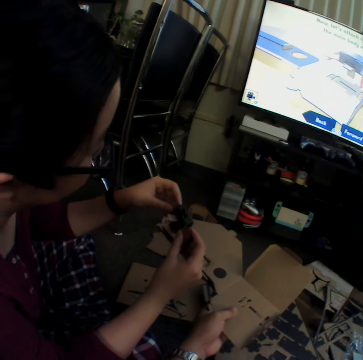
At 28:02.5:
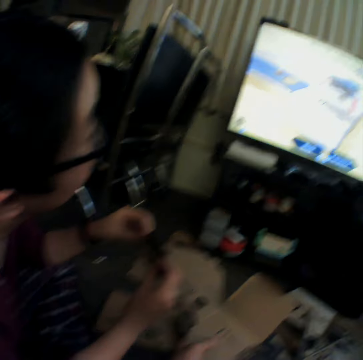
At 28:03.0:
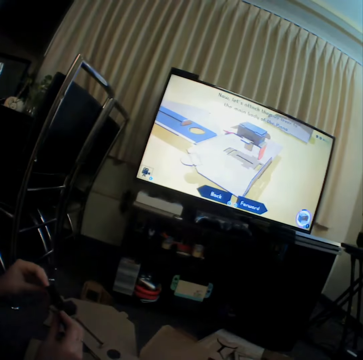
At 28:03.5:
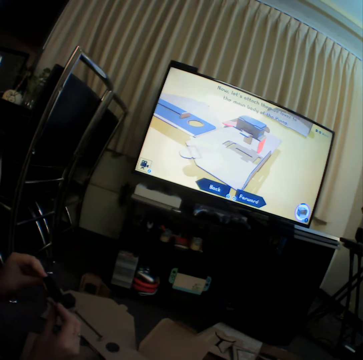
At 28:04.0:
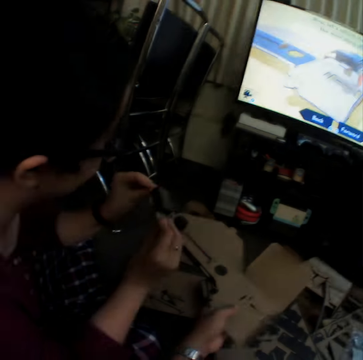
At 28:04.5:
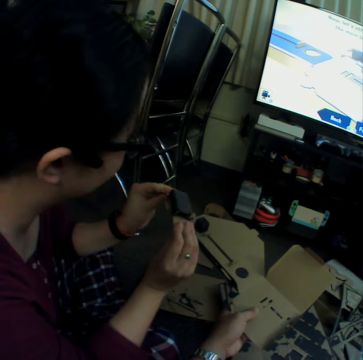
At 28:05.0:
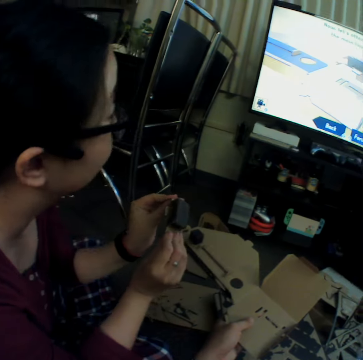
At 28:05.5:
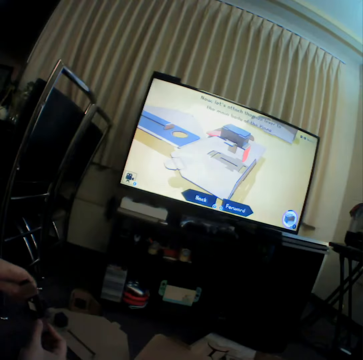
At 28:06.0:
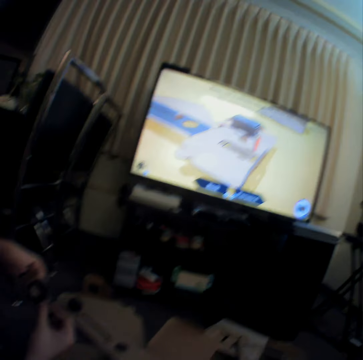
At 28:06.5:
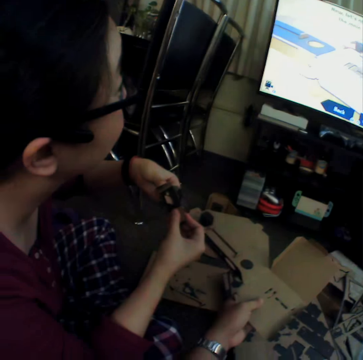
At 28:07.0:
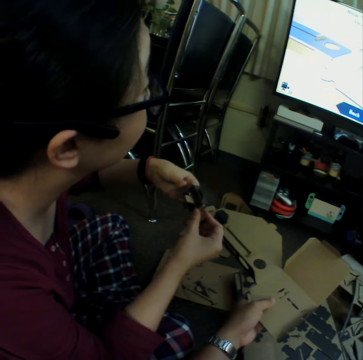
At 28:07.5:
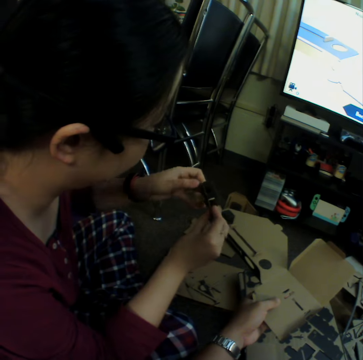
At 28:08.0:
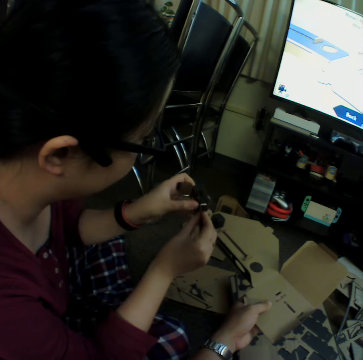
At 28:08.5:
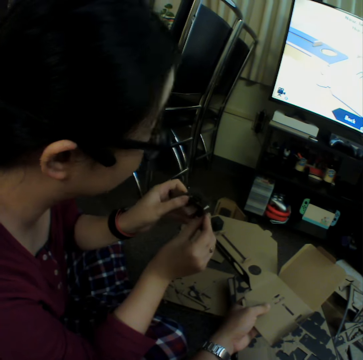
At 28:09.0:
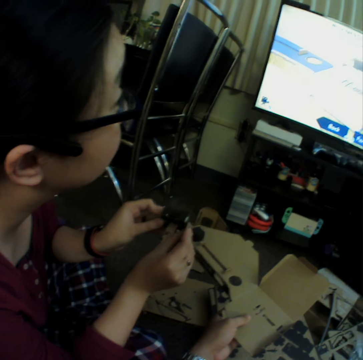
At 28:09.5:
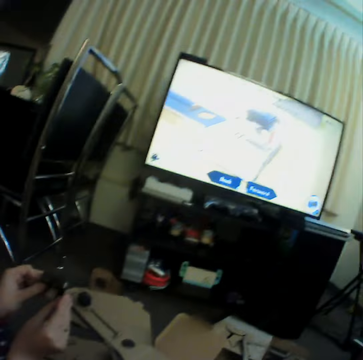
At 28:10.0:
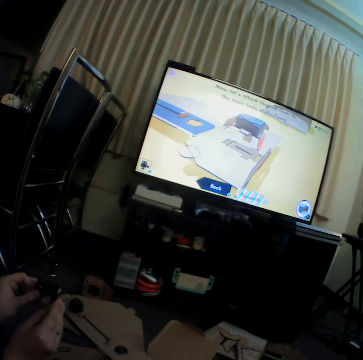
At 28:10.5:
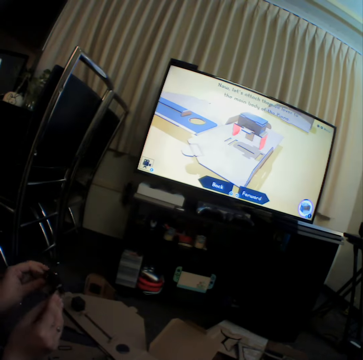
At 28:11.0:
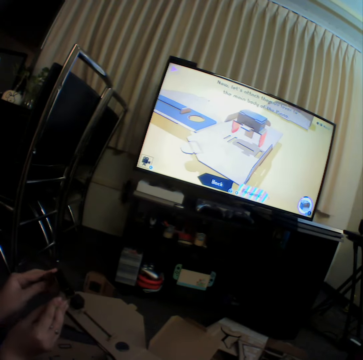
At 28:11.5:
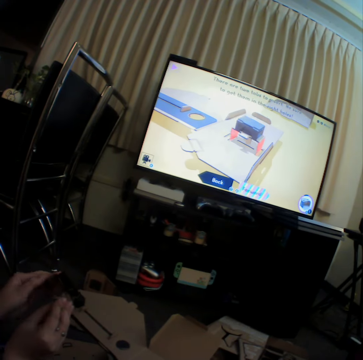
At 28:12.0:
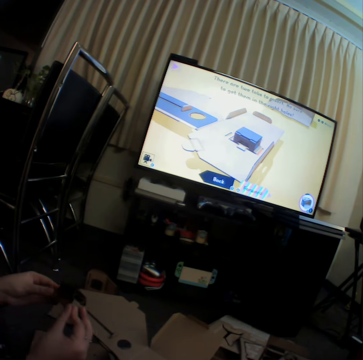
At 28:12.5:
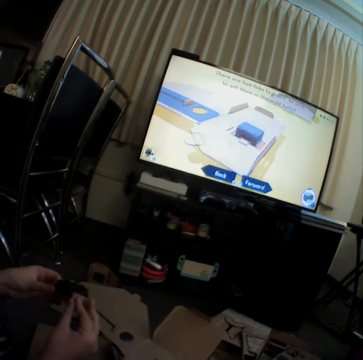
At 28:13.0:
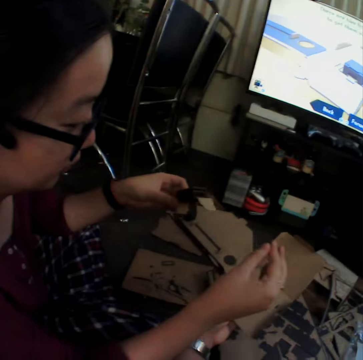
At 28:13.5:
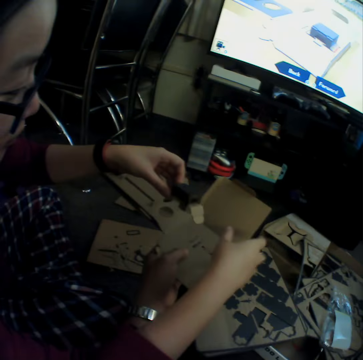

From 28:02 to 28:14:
The girl folds the box.

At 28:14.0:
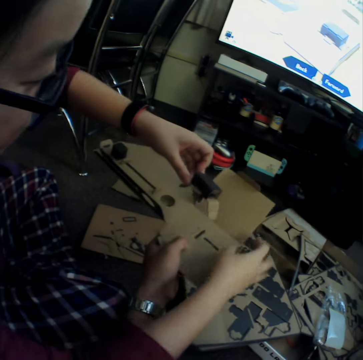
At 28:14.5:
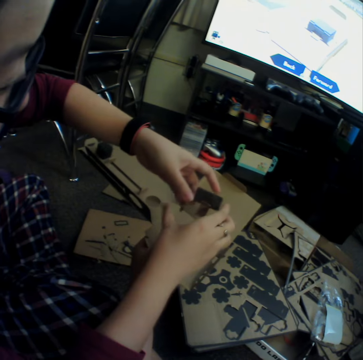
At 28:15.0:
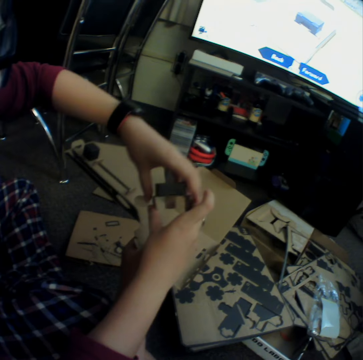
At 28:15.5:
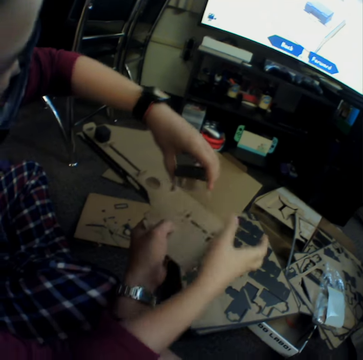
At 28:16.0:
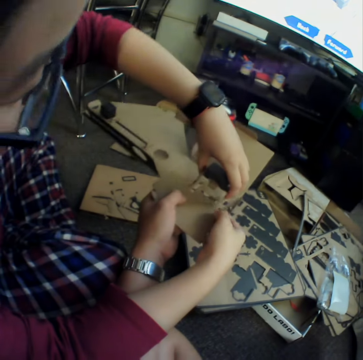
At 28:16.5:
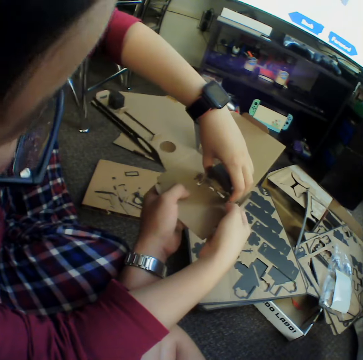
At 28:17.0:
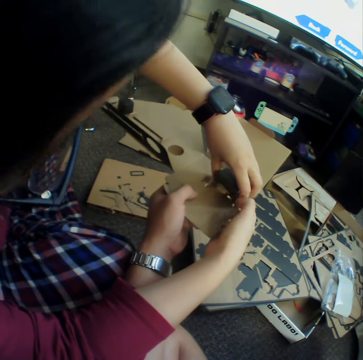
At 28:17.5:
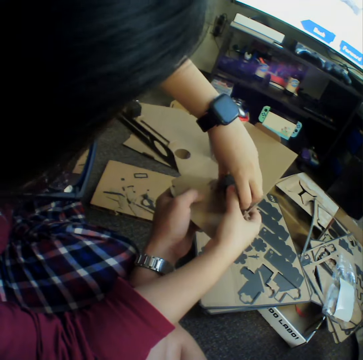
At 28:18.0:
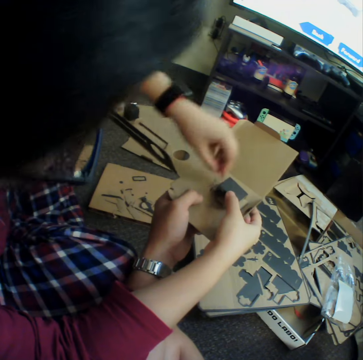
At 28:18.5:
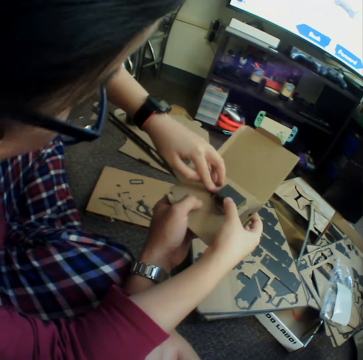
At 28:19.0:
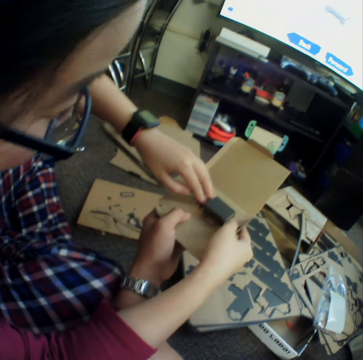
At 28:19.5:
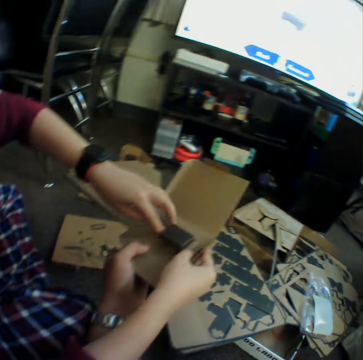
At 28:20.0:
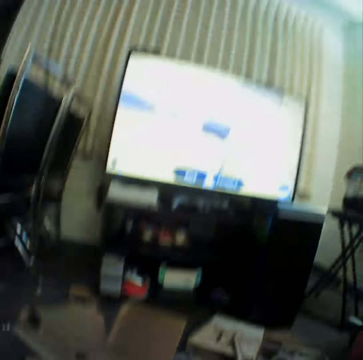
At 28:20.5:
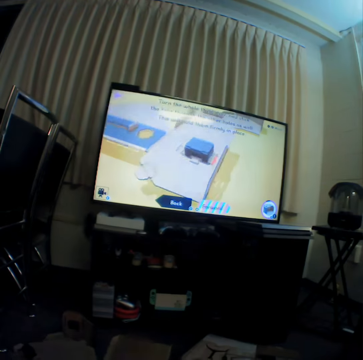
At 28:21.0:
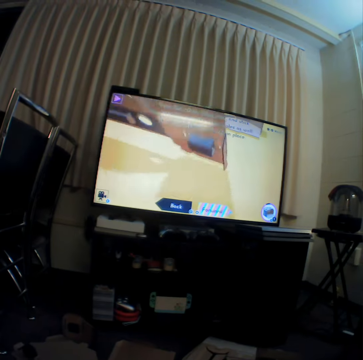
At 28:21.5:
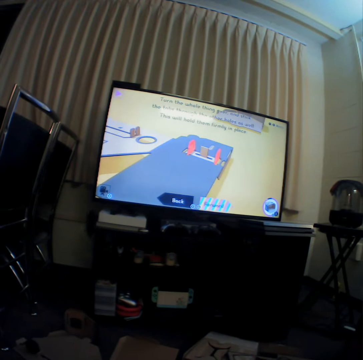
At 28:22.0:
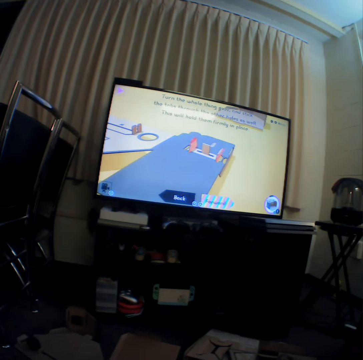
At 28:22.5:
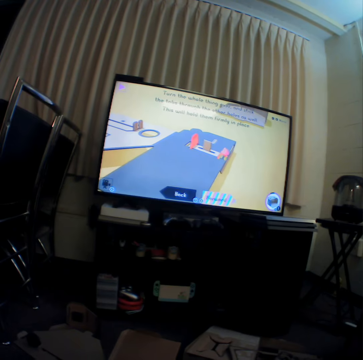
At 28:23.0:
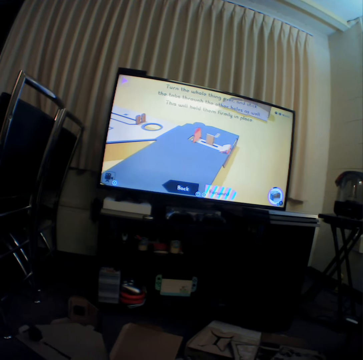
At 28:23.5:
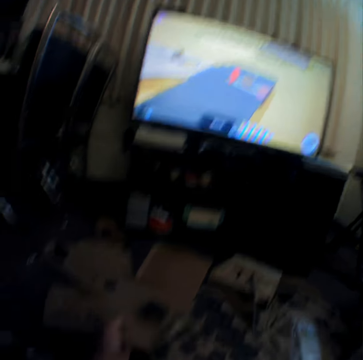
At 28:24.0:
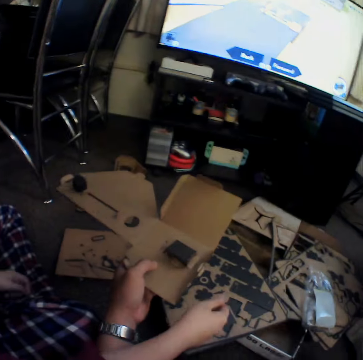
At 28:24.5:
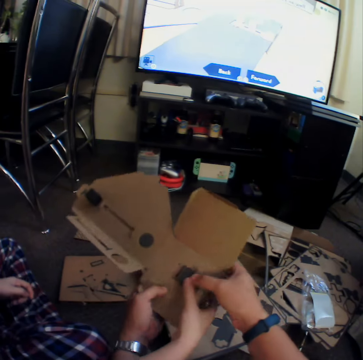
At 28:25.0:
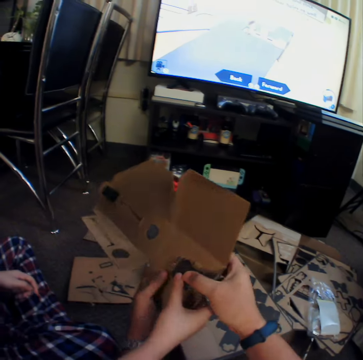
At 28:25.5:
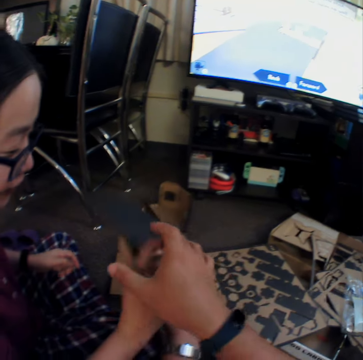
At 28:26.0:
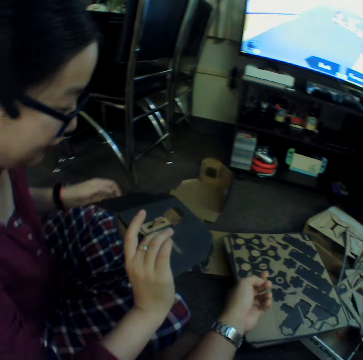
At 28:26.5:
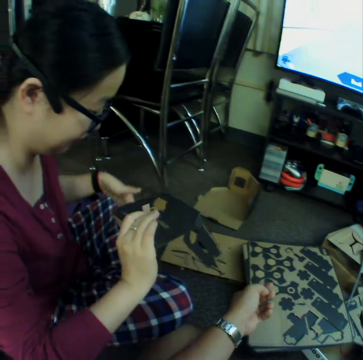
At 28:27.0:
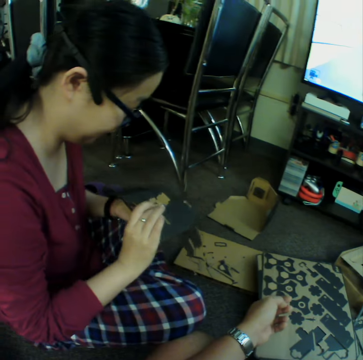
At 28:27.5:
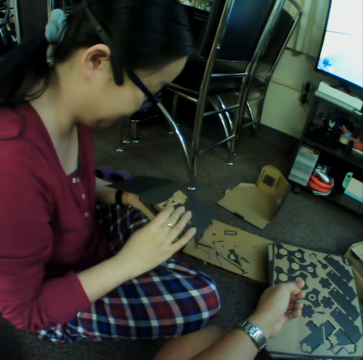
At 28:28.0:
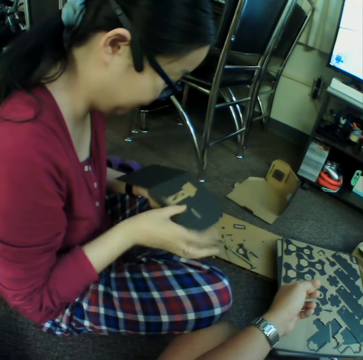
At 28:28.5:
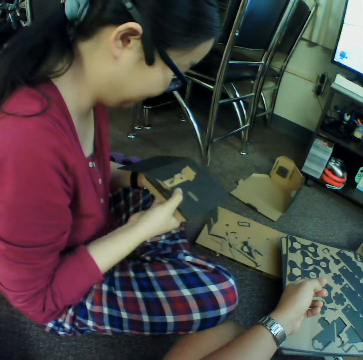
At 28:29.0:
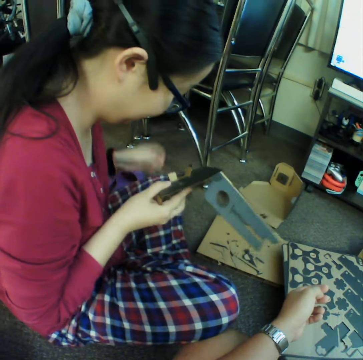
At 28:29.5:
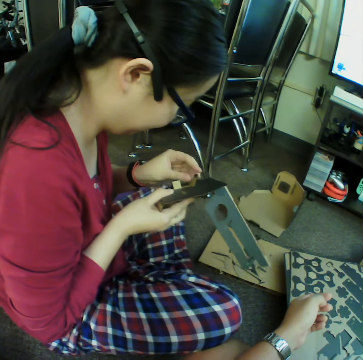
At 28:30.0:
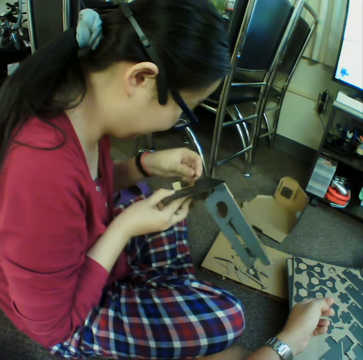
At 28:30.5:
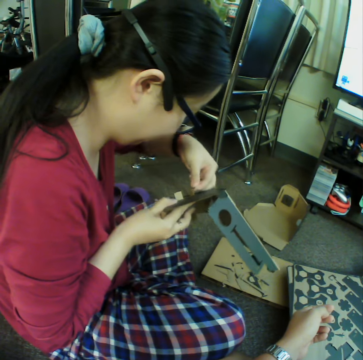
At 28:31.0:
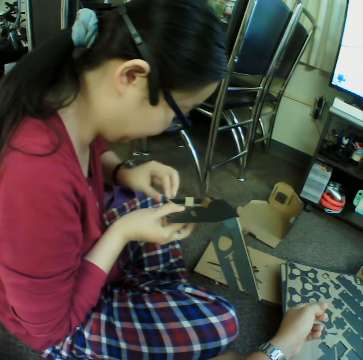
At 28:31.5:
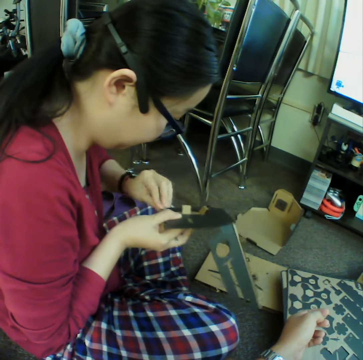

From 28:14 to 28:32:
The girl pieces together the box. The girl looks at the television. The camera wearer watches the television. The girl turns the box upside down. The camera wearer holds craft materials with the hands and leaves the box. The girl looks at the box. The girl holds the craft material with the hands and folds the box.

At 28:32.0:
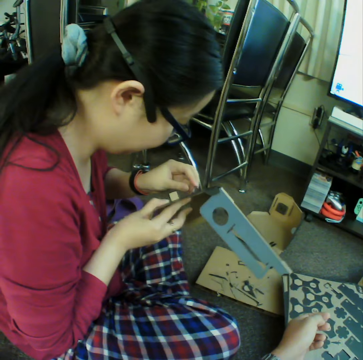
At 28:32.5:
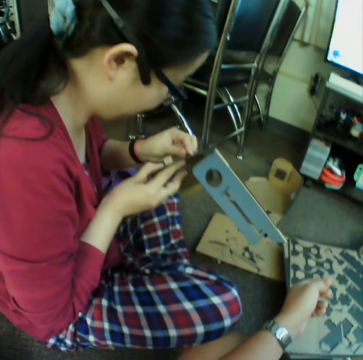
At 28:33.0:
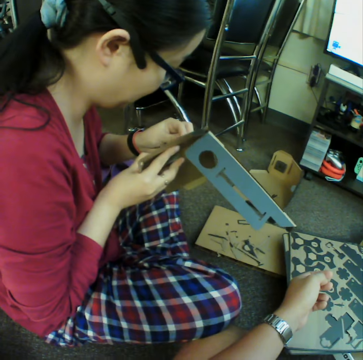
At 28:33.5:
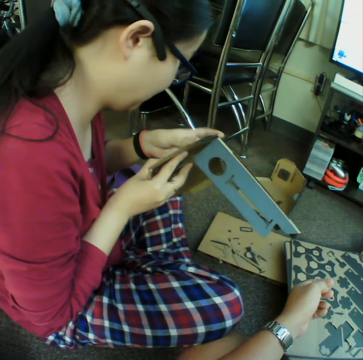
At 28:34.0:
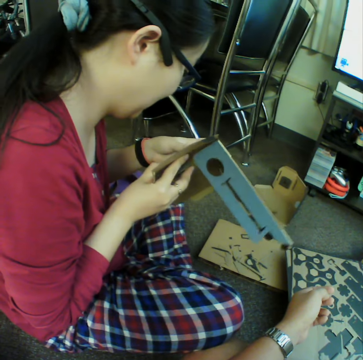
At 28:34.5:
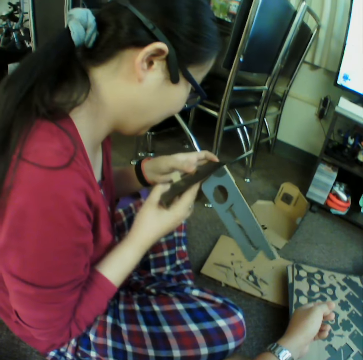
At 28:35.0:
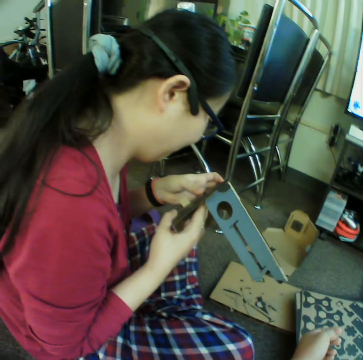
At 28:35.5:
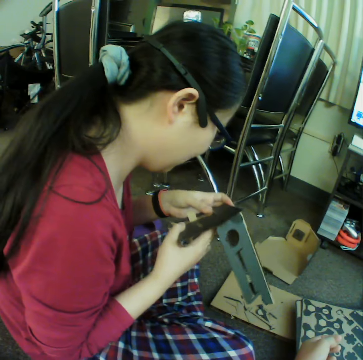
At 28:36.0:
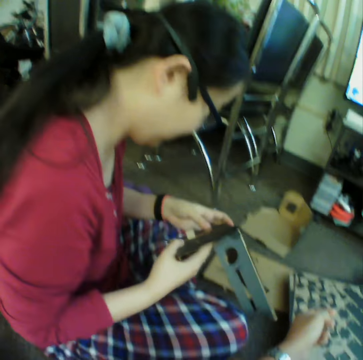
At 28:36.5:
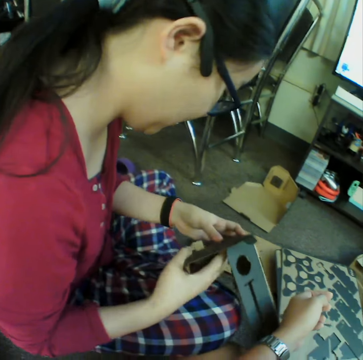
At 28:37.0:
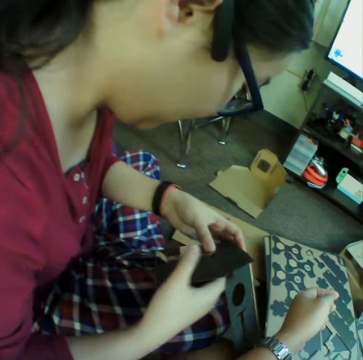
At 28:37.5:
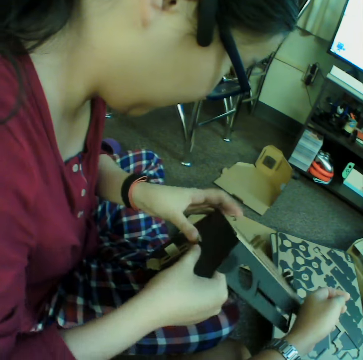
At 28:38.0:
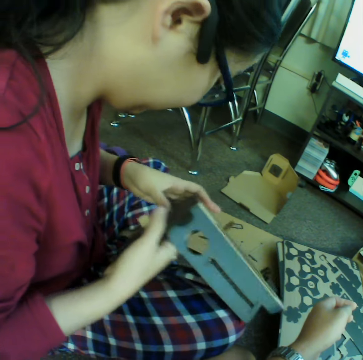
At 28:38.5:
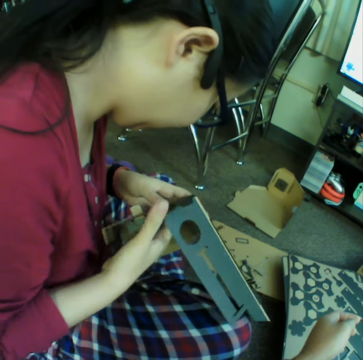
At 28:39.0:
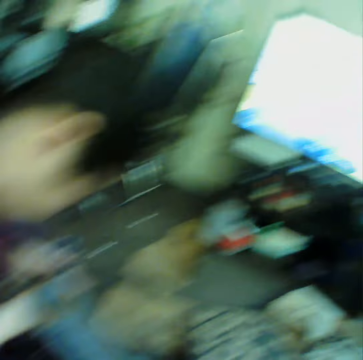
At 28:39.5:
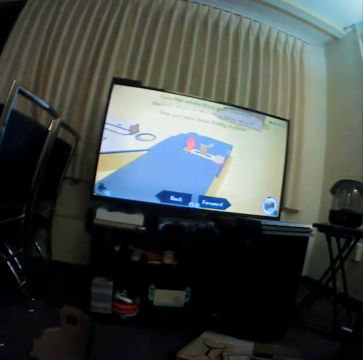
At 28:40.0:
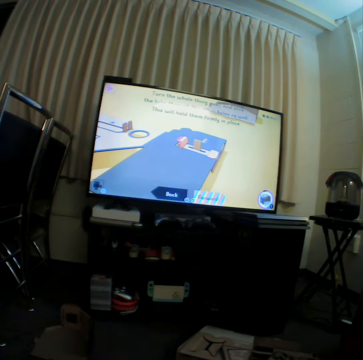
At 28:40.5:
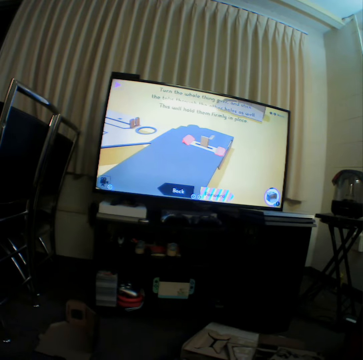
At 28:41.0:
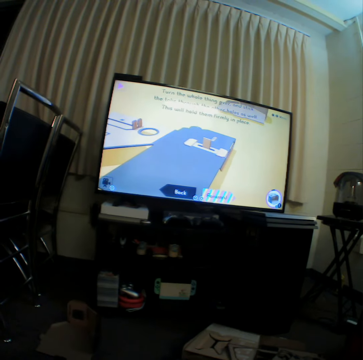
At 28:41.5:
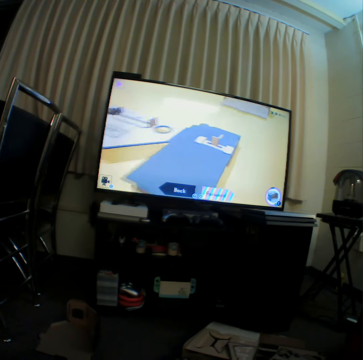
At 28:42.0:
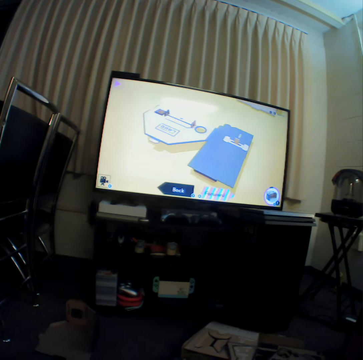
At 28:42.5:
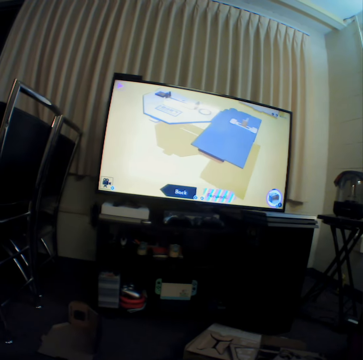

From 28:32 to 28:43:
The camera wearer looks at the television.
